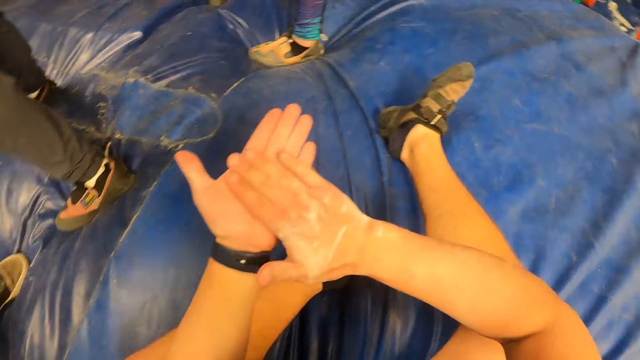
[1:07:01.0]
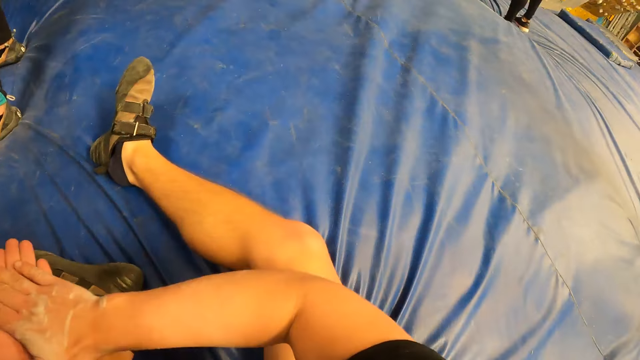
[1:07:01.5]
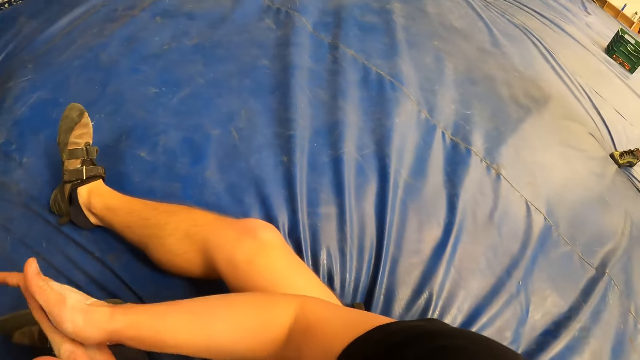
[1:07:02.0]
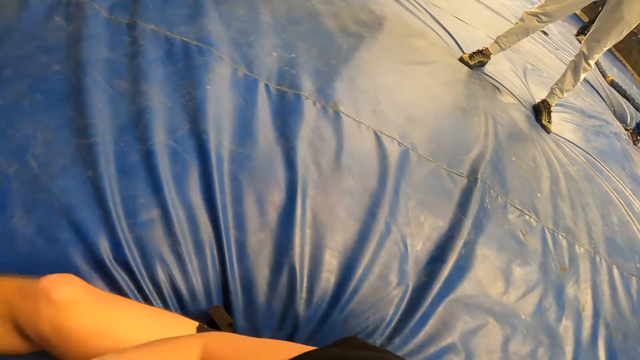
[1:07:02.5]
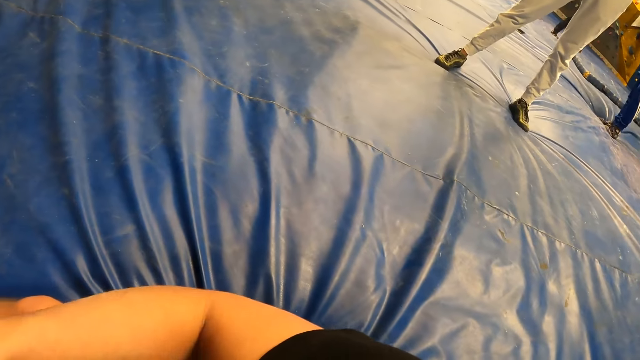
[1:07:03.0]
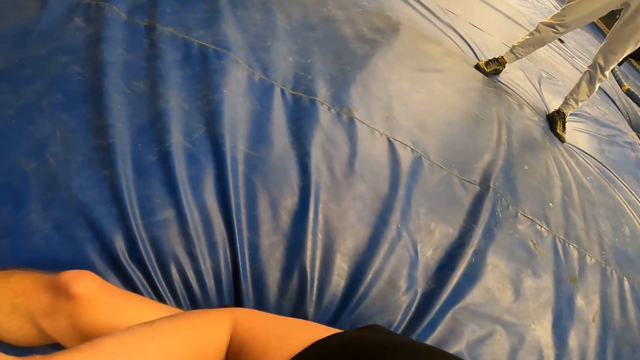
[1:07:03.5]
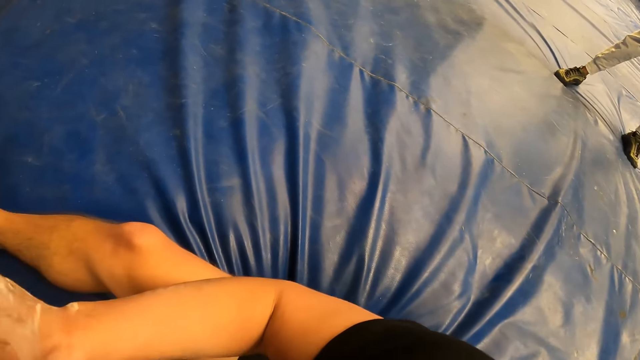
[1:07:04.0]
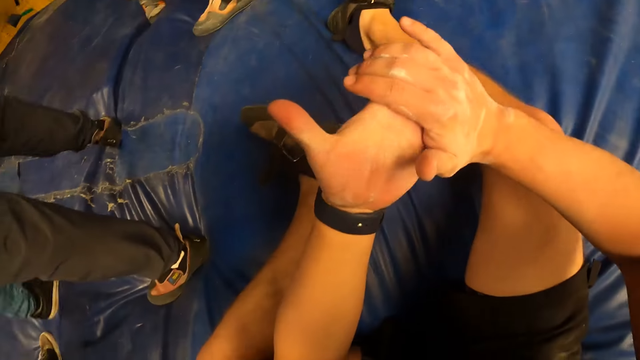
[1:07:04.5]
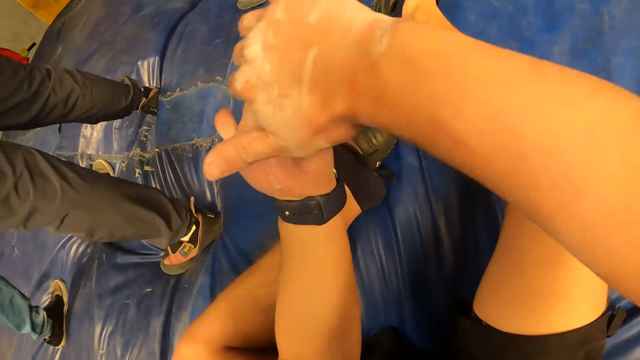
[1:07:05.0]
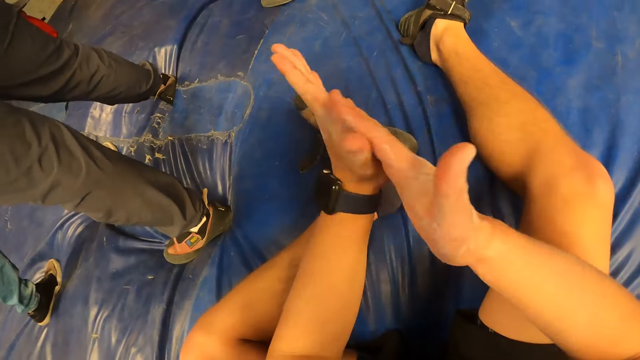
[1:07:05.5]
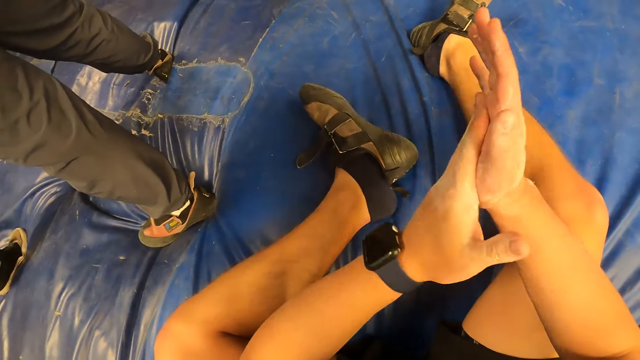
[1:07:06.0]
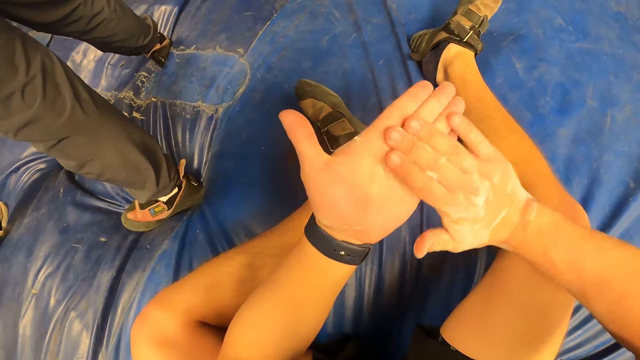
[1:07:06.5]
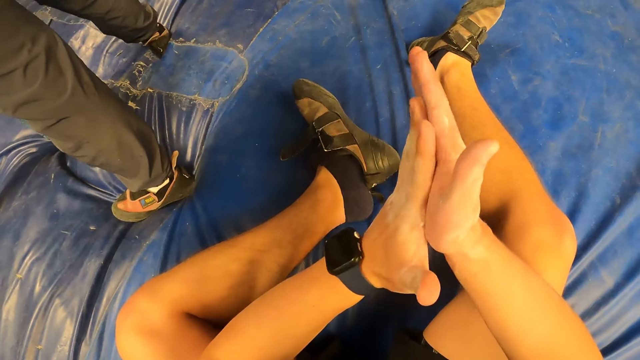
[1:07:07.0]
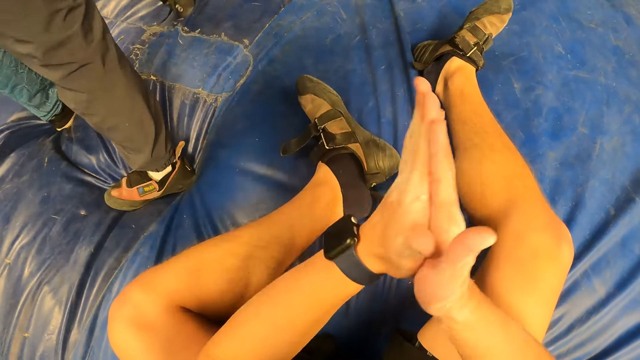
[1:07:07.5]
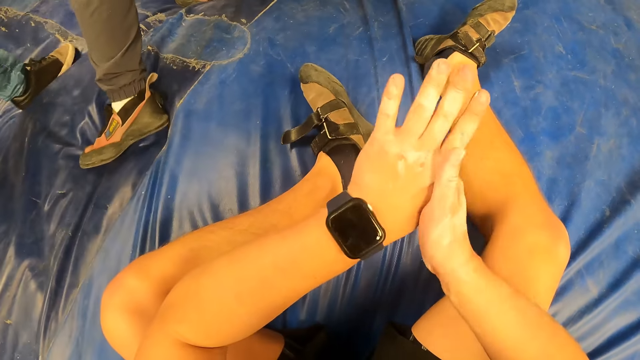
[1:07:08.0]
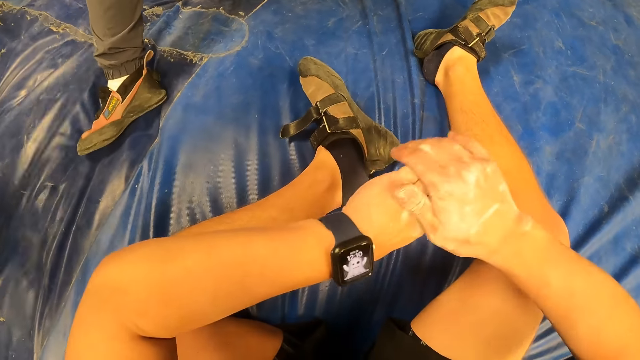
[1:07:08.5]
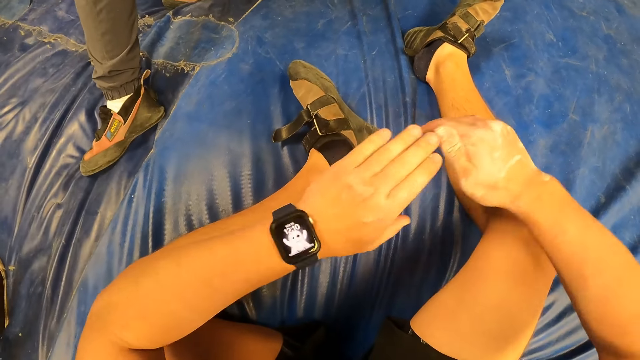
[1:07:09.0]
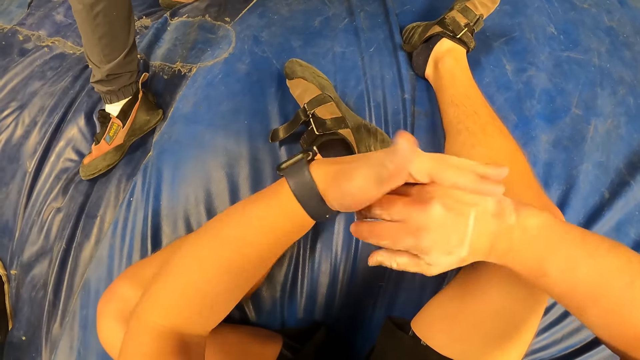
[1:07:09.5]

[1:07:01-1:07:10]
The camera wearer rubs the cream on both hands.

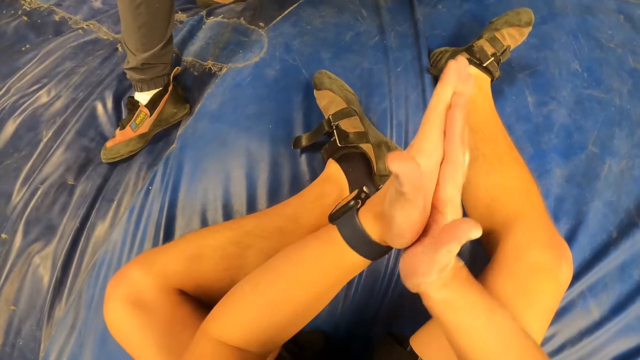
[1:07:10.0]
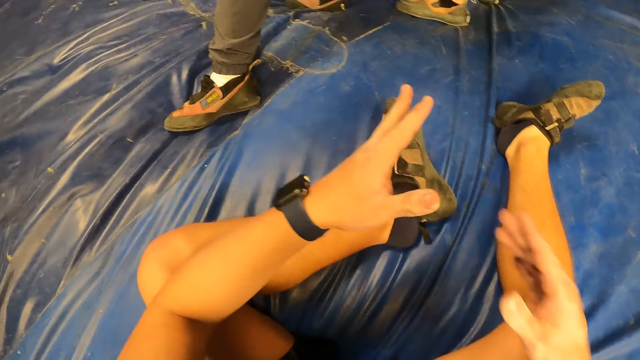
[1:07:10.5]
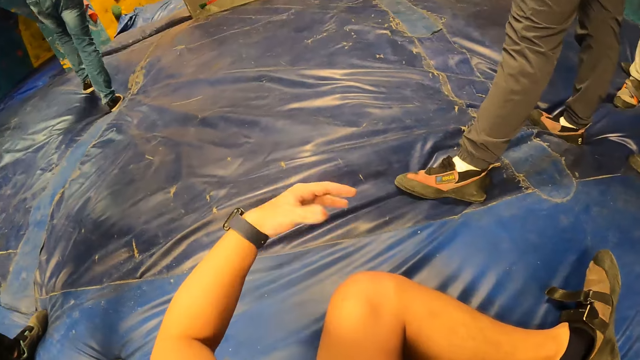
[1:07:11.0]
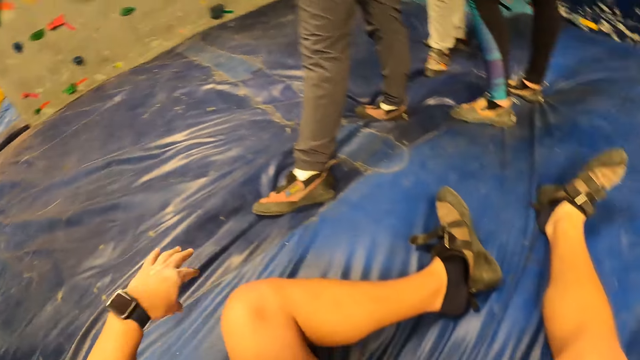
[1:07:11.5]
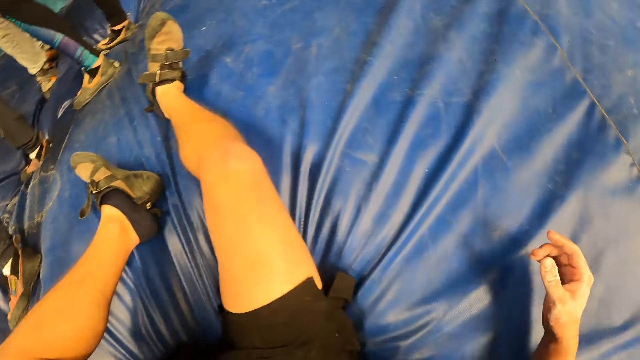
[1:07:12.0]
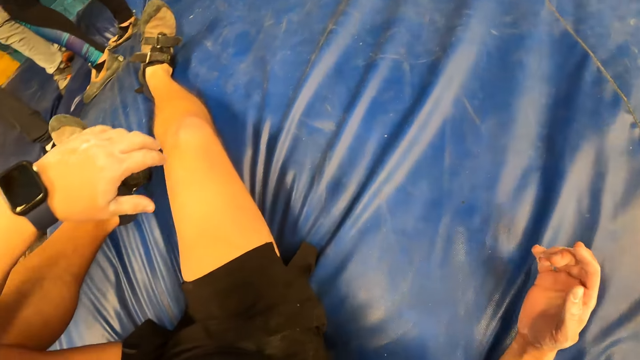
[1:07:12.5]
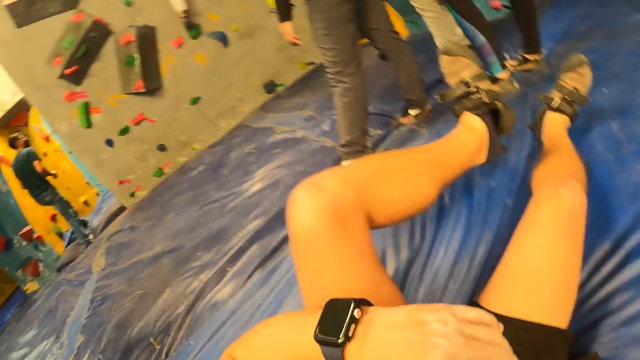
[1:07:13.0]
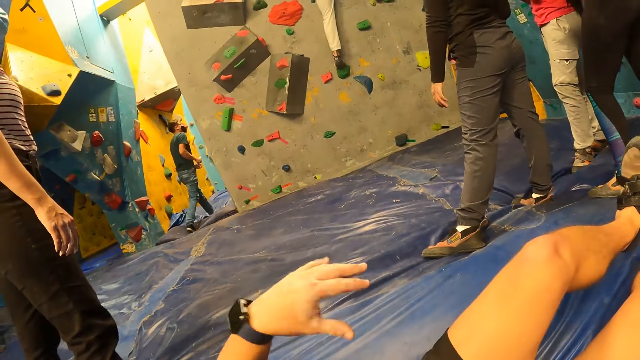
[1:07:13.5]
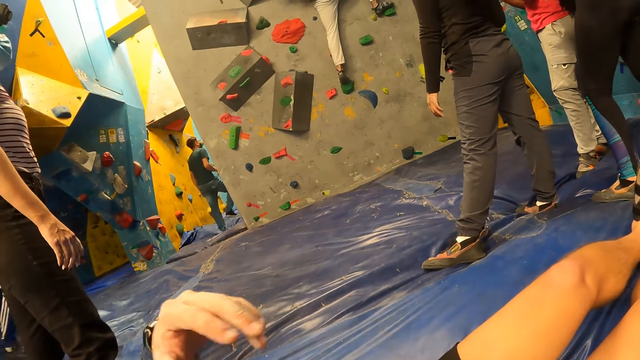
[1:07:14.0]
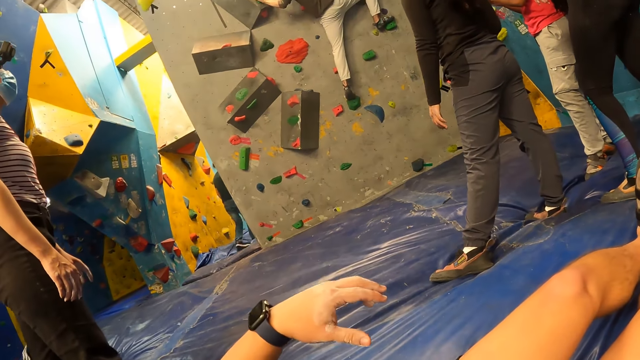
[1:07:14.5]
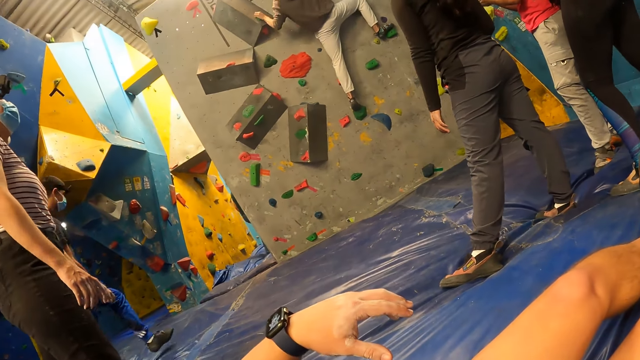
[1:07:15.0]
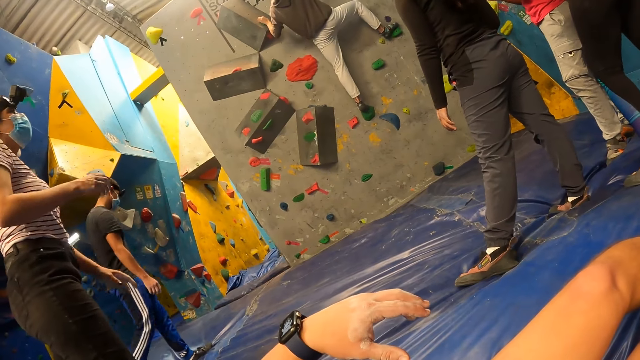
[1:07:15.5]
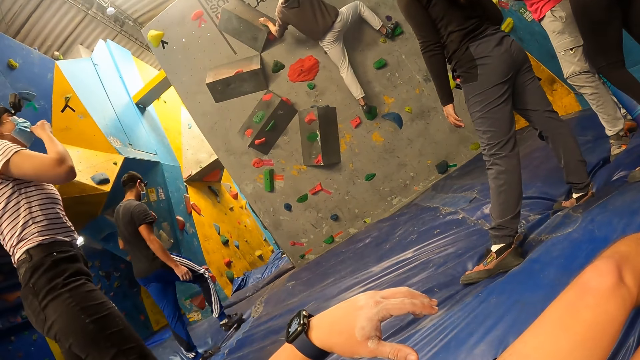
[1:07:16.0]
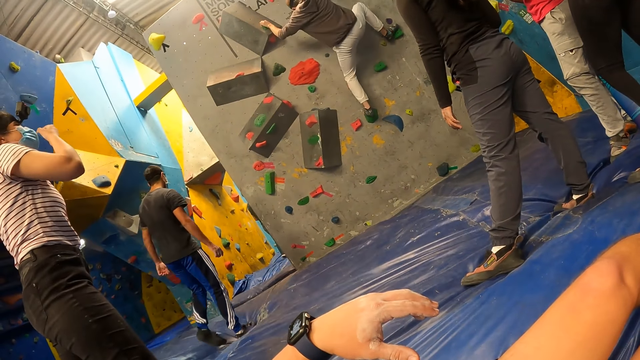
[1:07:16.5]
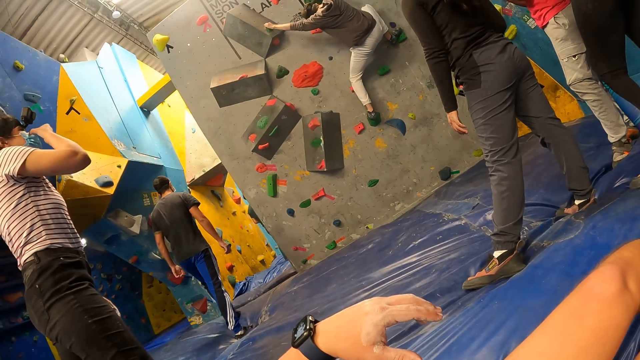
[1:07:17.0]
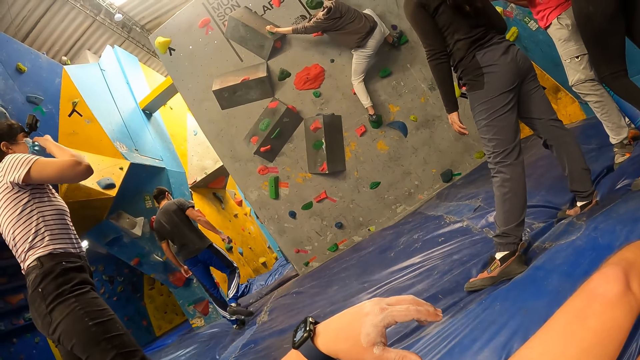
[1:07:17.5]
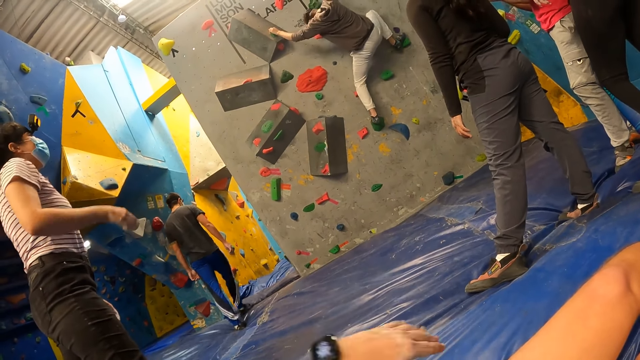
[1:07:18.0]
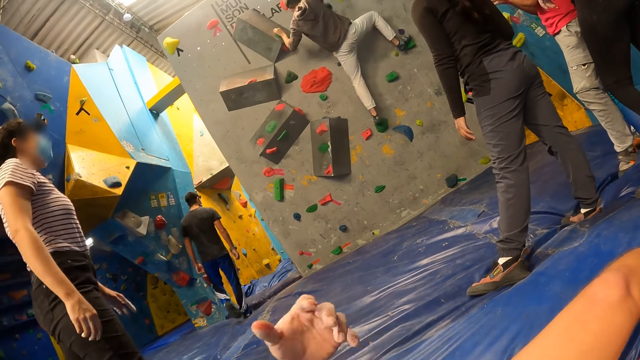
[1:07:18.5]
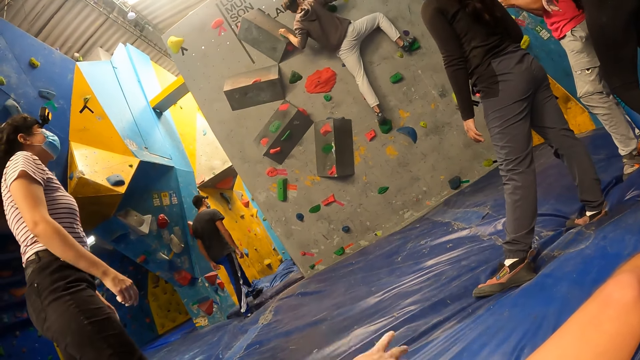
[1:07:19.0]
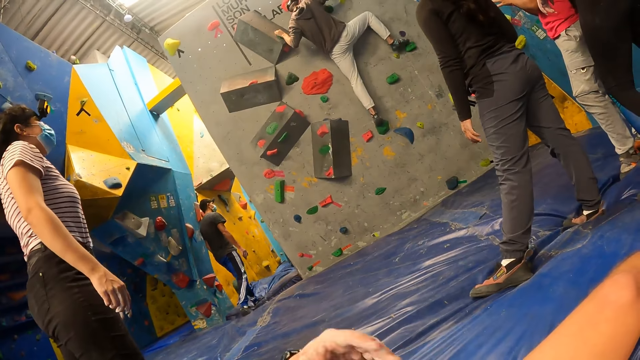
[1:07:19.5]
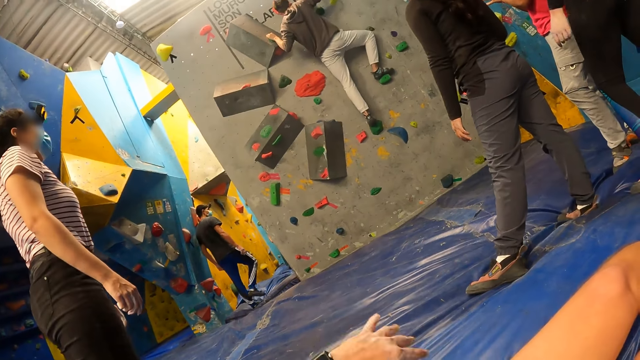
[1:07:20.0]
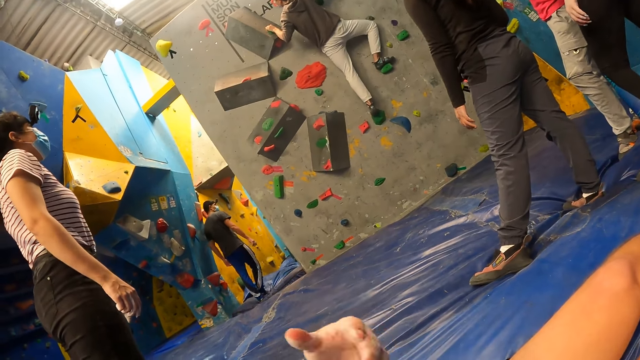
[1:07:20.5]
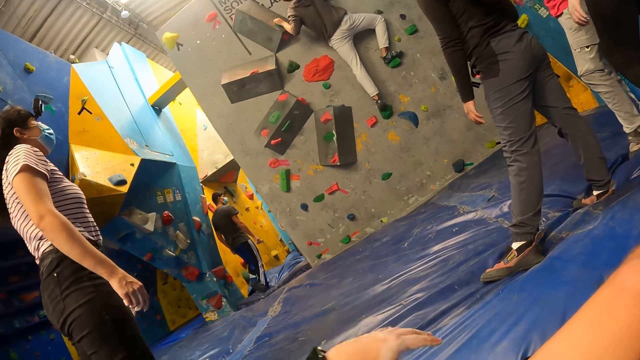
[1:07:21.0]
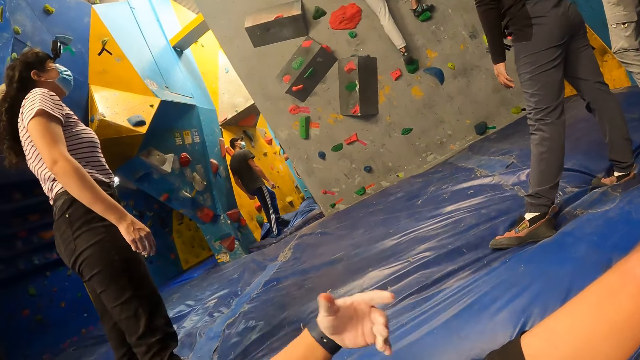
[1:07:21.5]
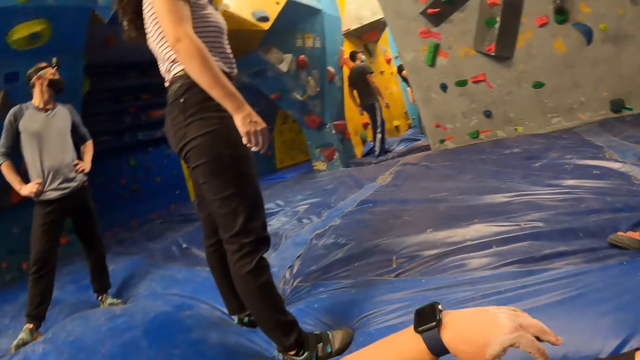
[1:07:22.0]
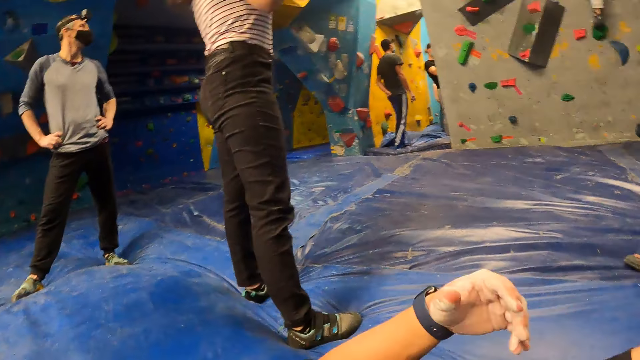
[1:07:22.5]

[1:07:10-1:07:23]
The camera wearer shakes his left hand. The man climbs the wall with hand holds with both hands. A person touches the mask on the face. The camera wearer shakes the left hand.
